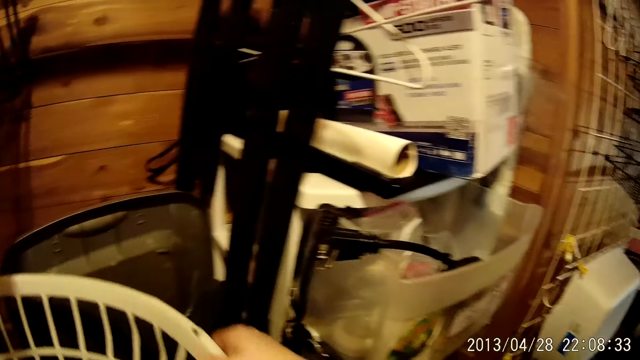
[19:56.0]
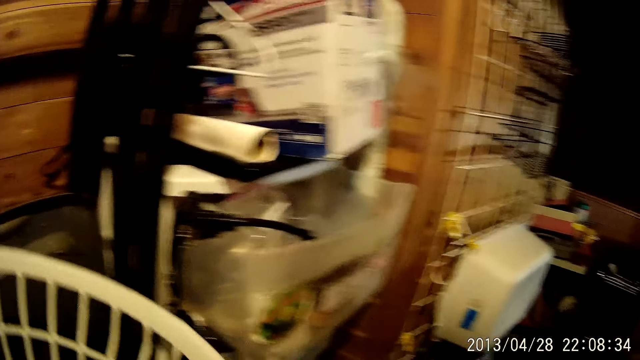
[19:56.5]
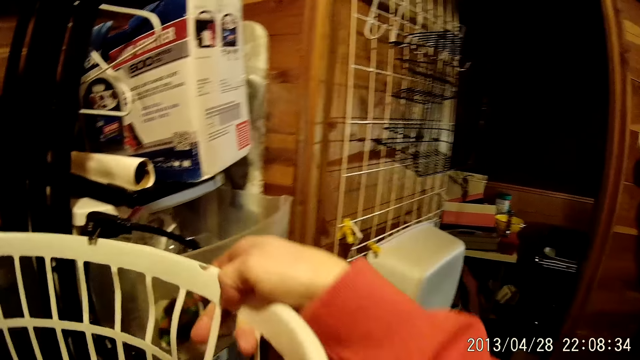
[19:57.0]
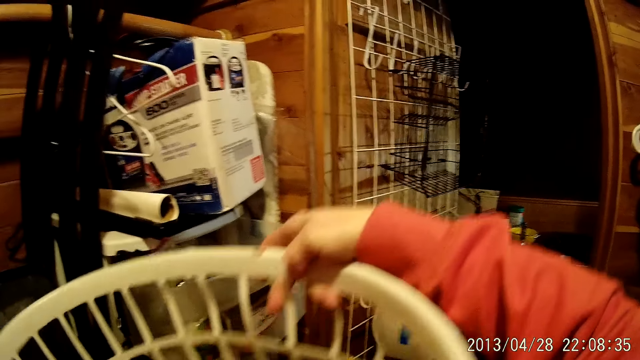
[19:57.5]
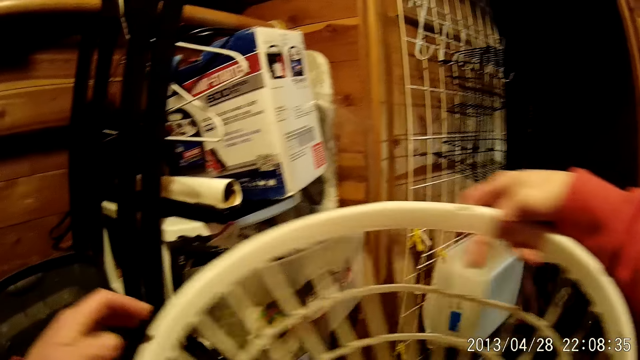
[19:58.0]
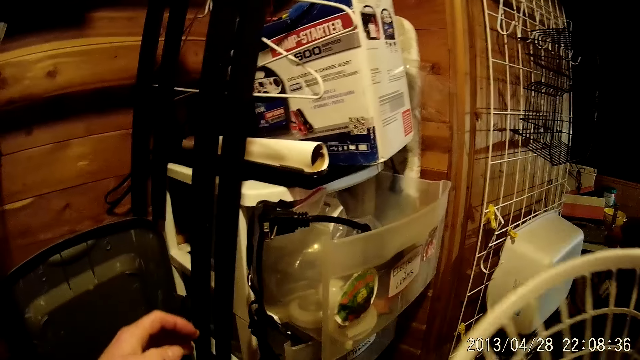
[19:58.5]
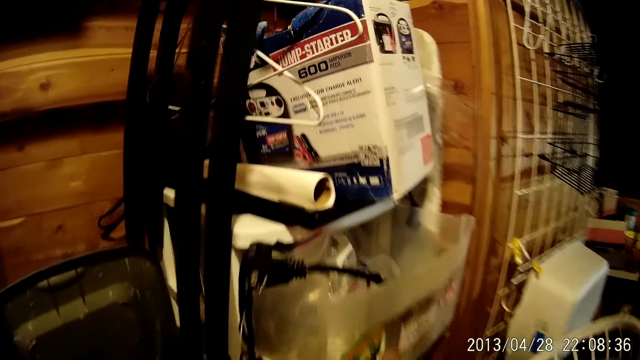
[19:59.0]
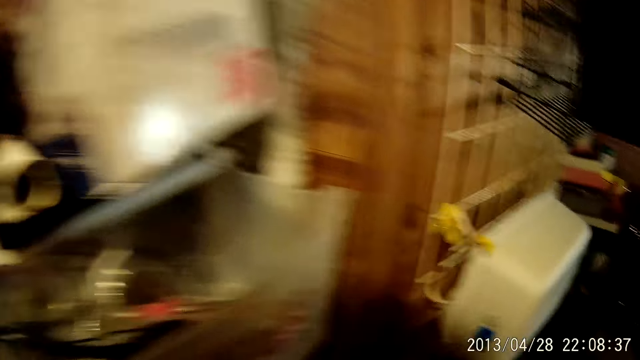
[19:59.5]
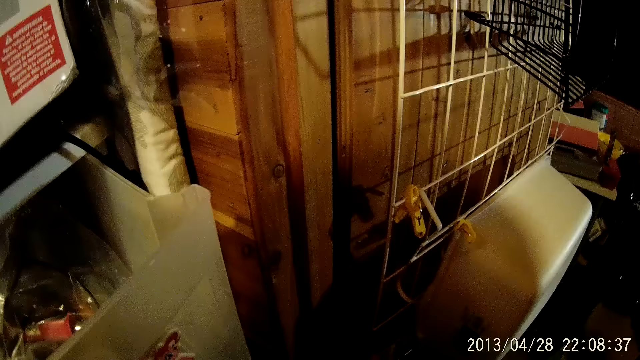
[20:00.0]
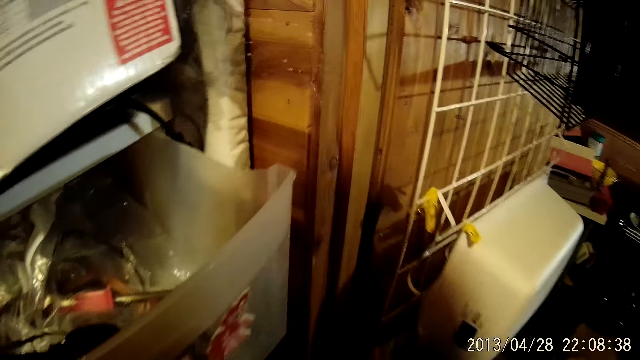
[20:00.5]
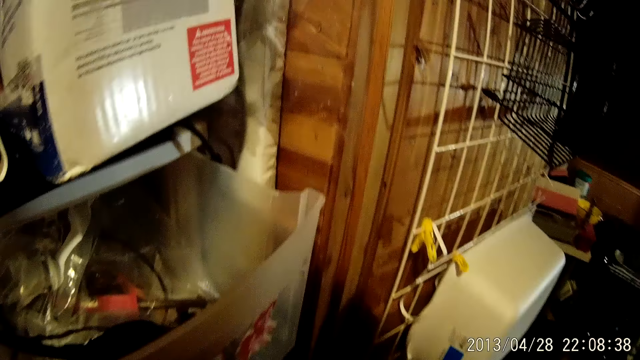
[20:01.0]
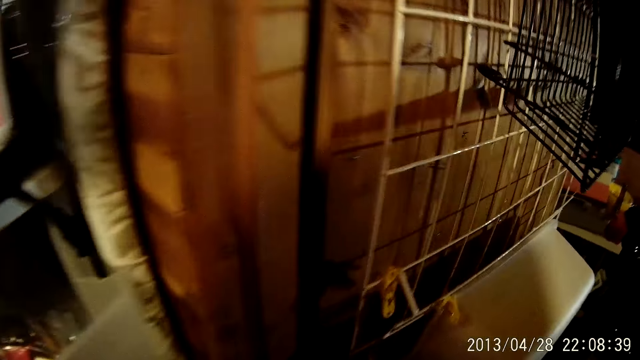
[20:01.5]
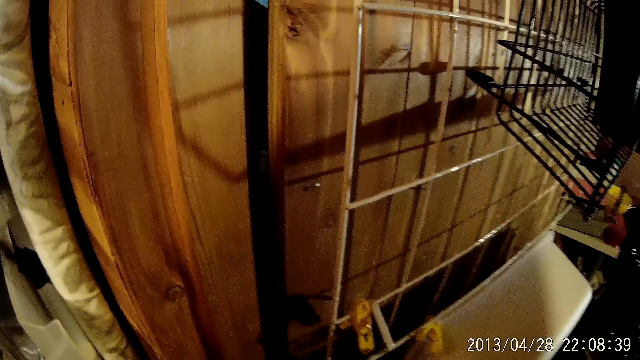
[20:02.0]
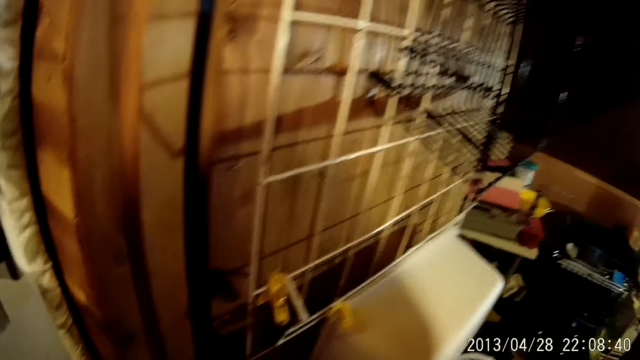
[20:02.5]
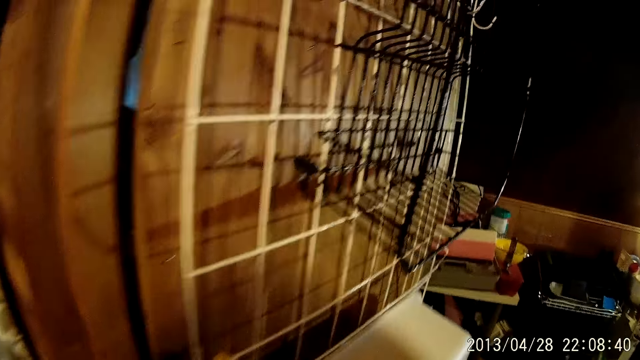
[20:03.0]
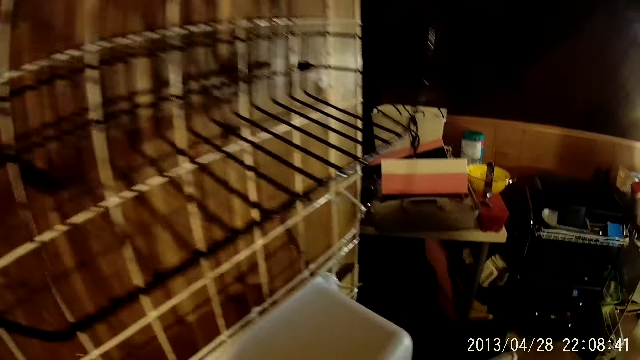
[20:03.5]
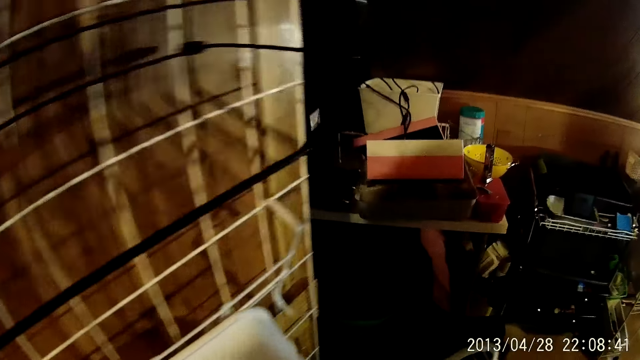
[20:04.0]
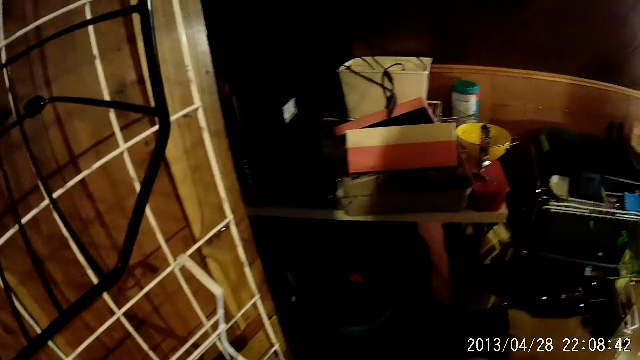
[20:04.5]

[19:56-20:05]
The camera wearer walks out of a dressing room.

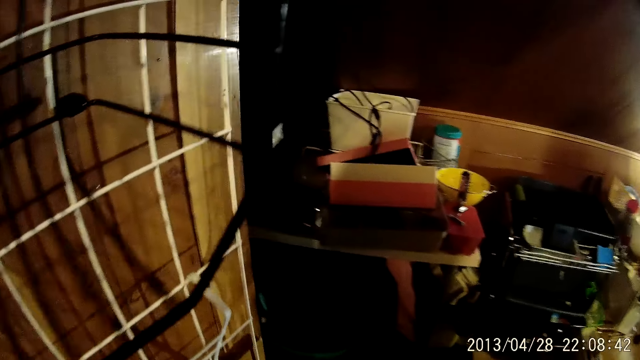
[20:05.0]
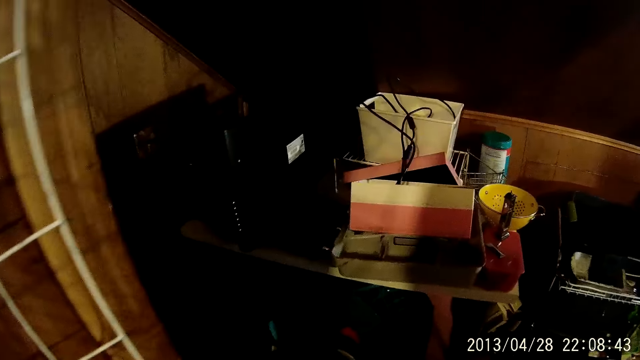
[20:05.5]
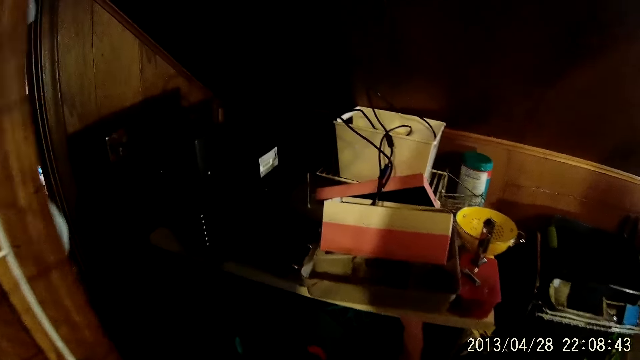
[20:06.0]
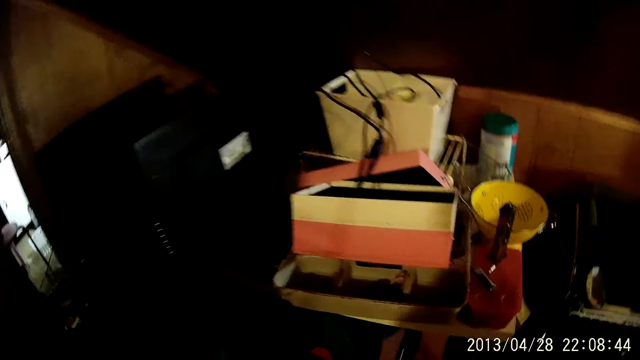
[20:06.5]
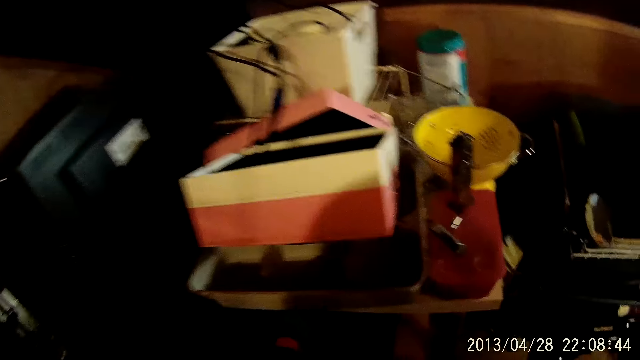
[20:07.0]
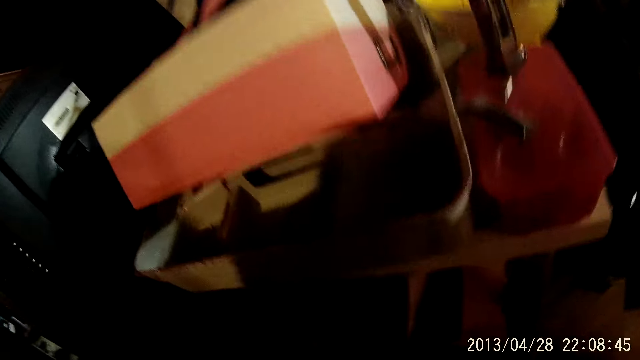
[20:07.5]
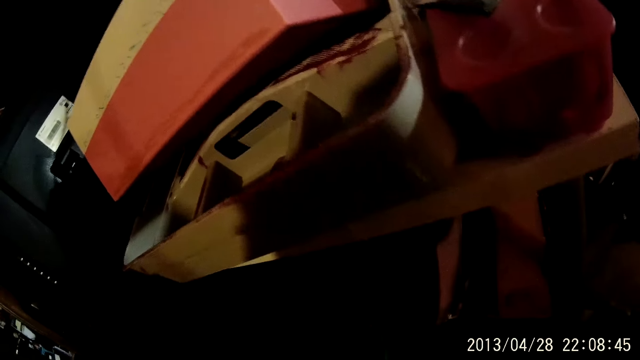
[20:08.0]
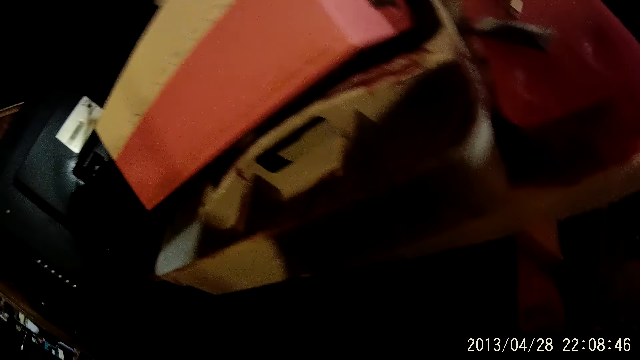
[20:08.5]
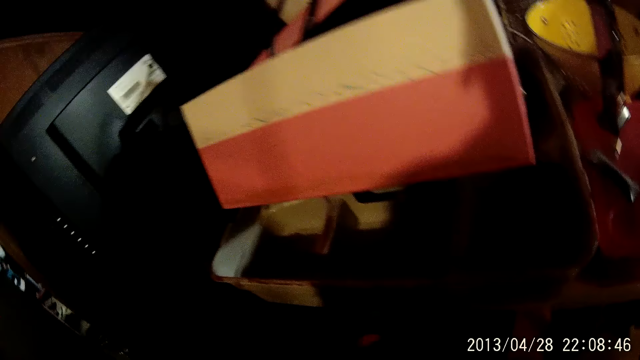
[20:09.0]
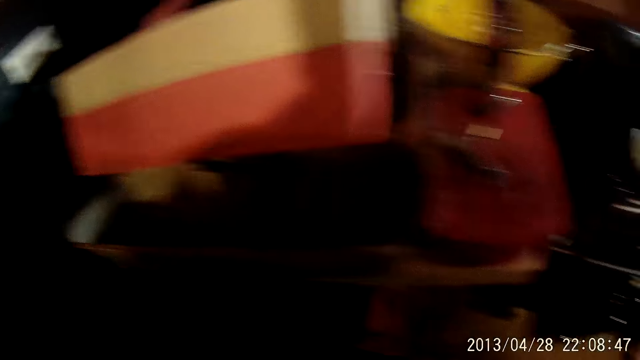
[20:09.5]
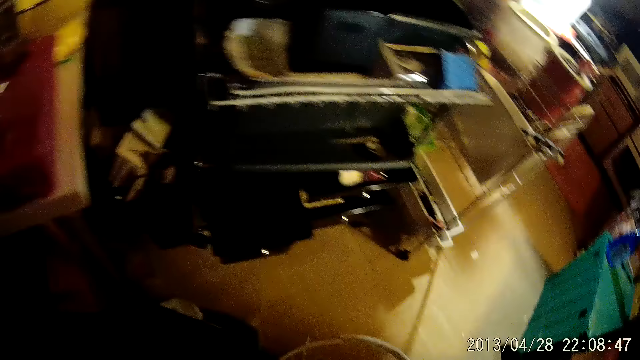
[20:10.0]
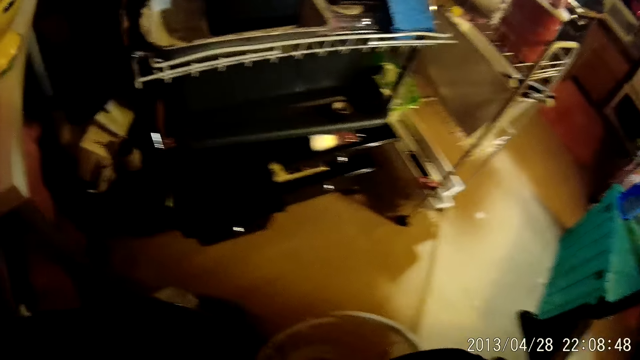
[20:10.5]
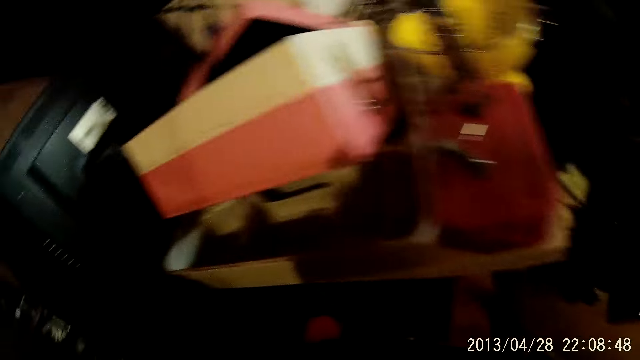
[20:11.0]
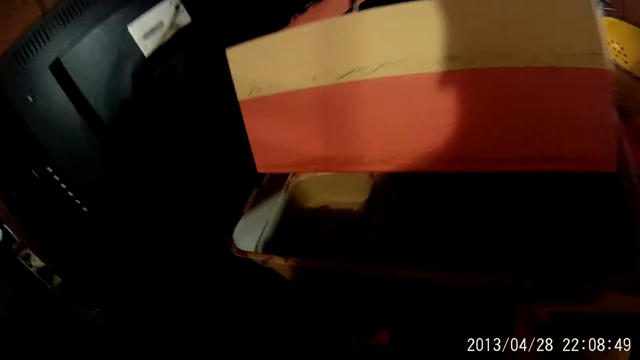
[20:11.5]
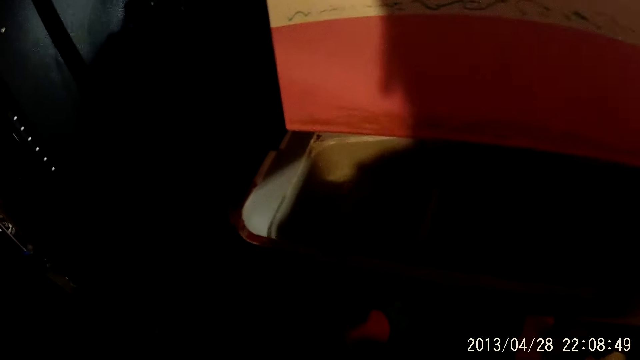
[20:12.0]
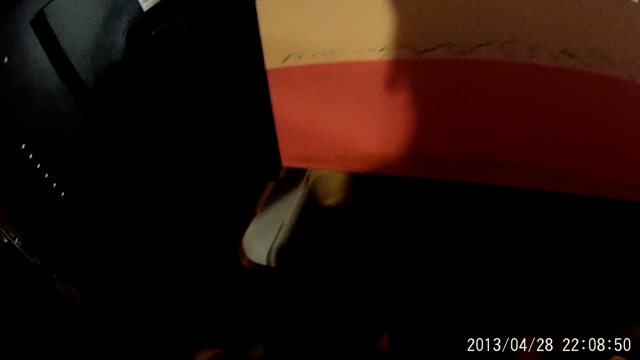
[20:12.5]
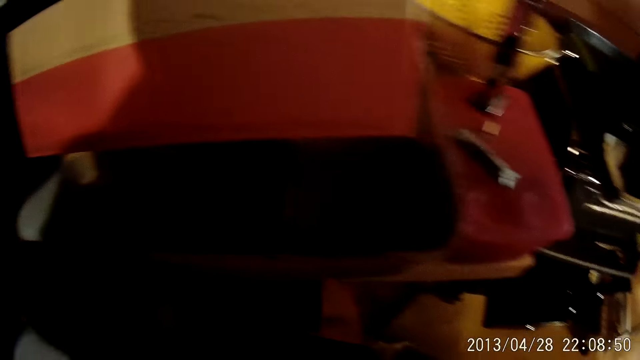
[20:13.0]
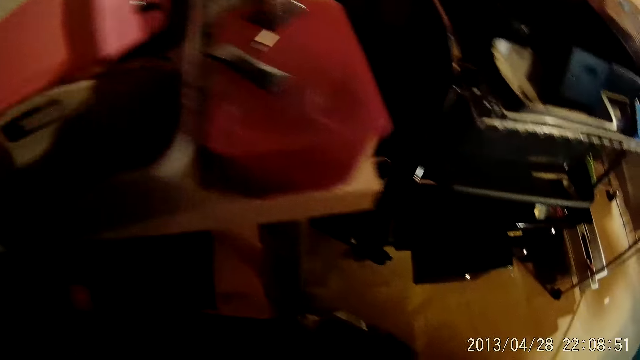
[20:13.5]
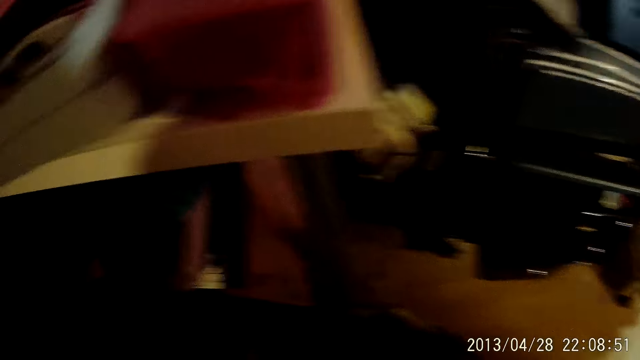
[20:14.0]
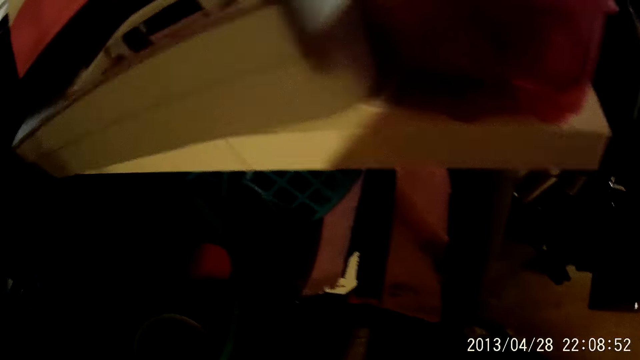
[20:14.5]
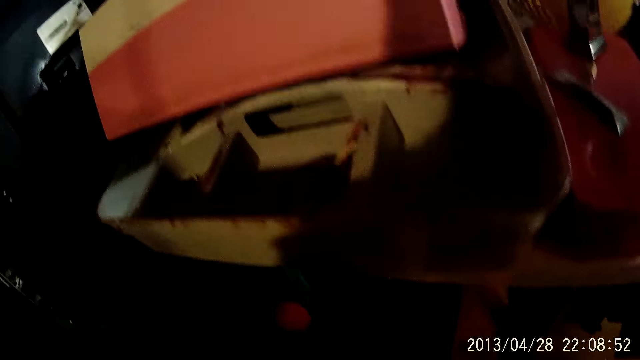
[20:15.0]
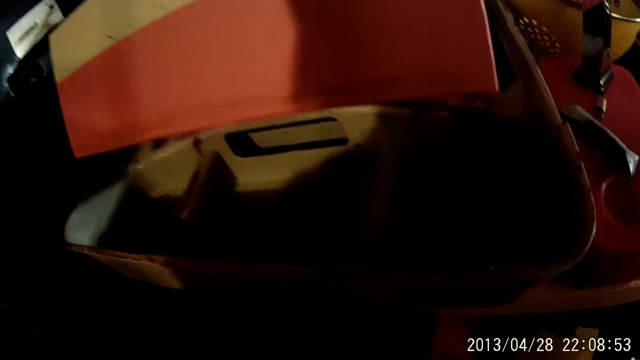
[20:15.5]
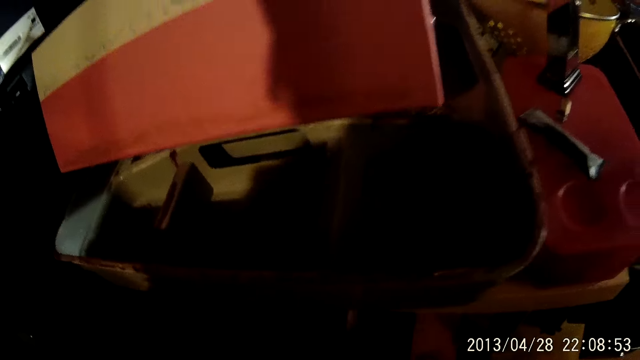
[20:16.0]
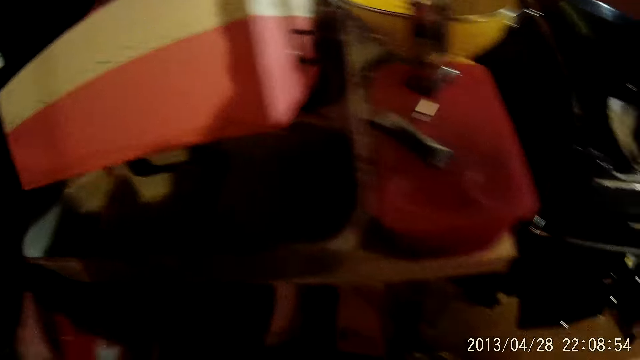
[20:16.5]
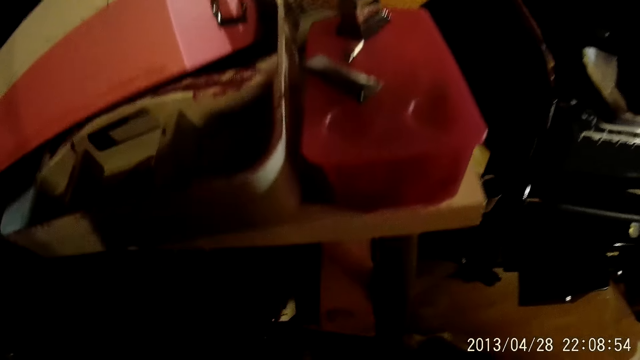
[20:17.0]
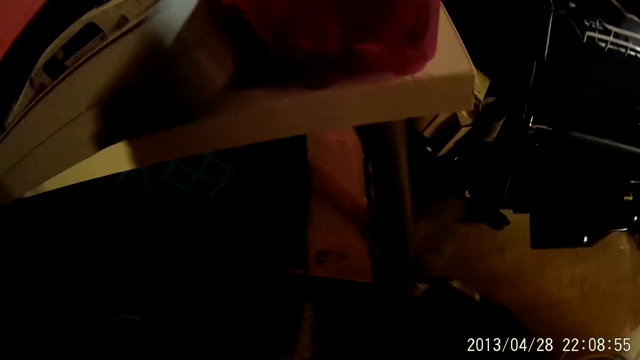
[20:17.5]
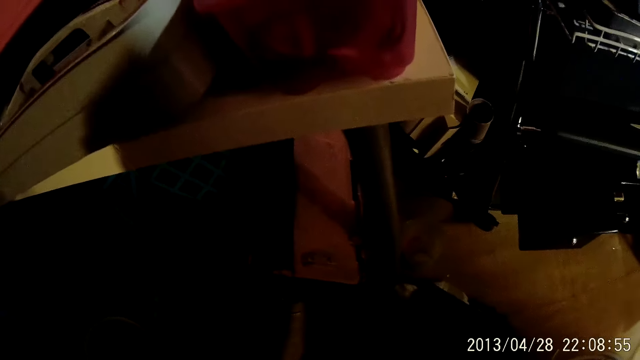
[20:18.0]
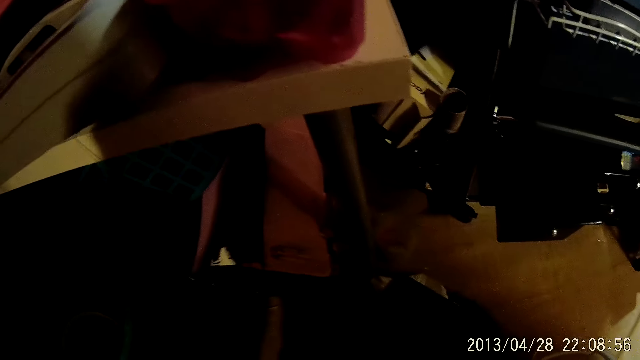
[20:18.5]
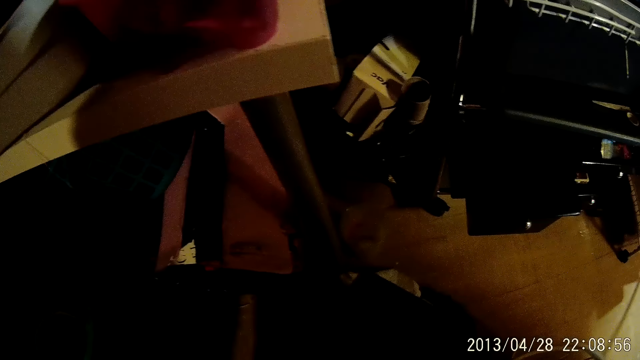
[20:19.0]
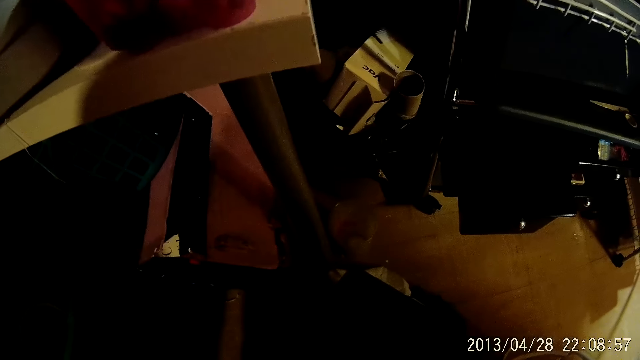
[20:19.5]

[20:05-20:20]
The camera wearer walks in the house. They look around.
